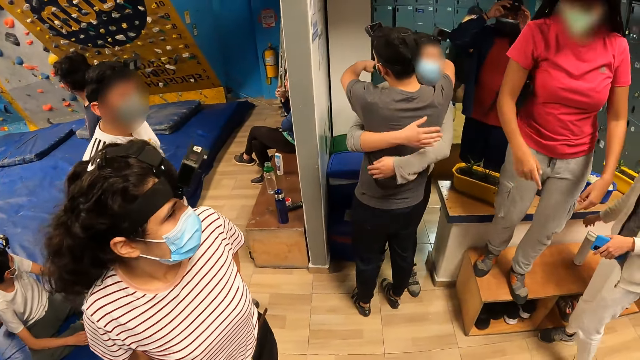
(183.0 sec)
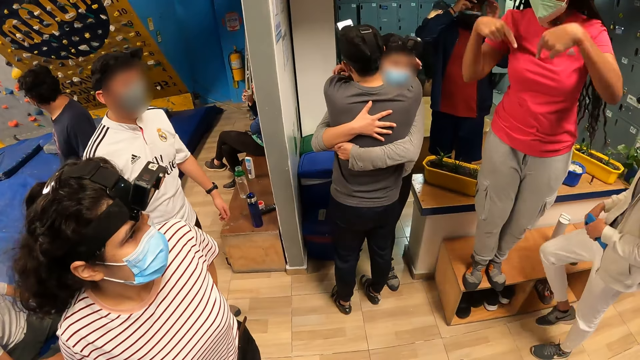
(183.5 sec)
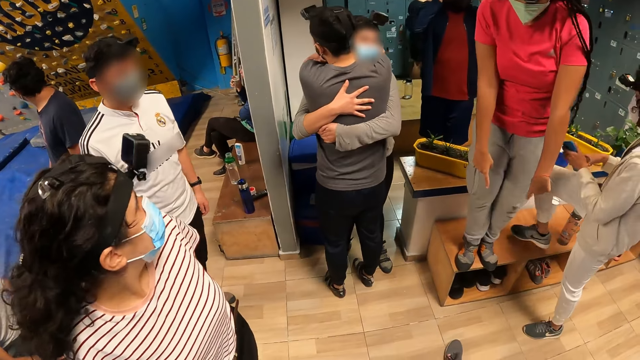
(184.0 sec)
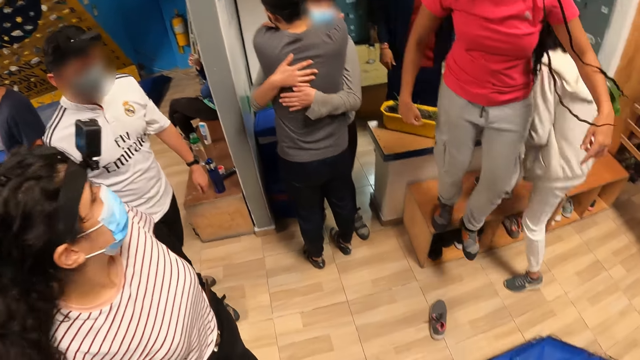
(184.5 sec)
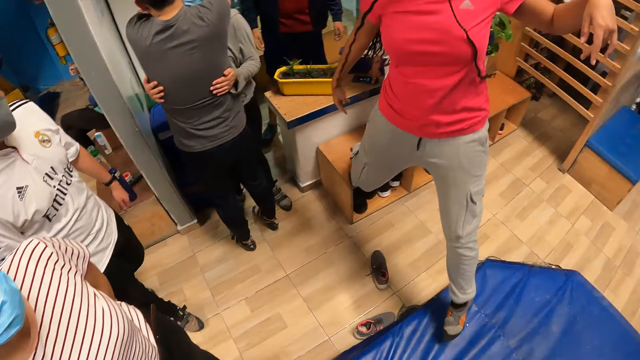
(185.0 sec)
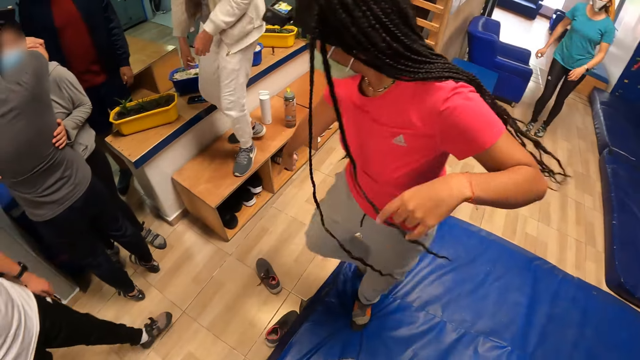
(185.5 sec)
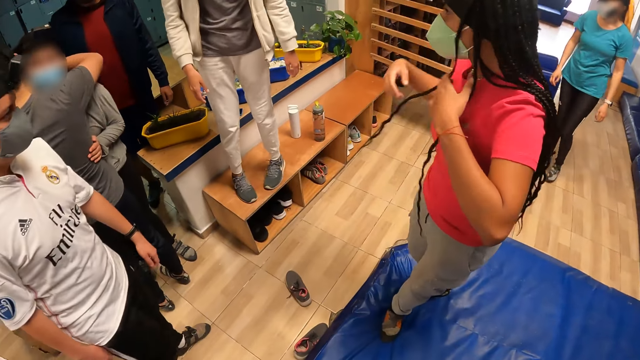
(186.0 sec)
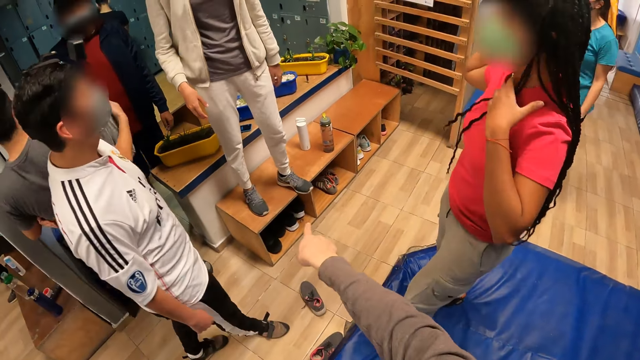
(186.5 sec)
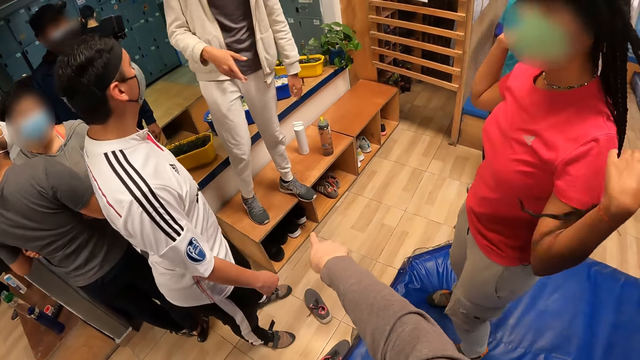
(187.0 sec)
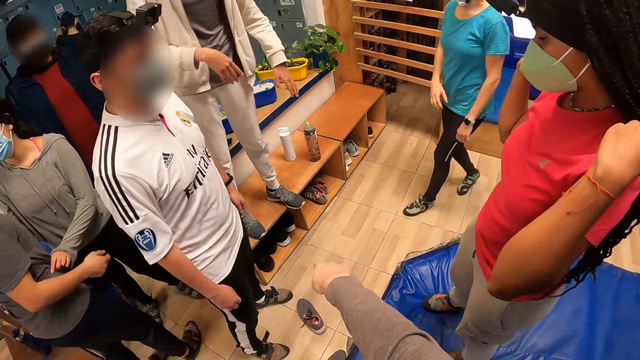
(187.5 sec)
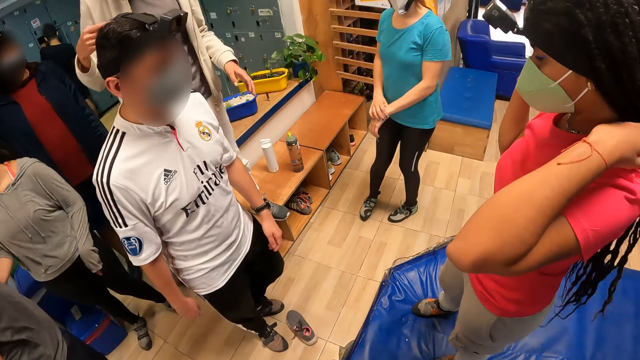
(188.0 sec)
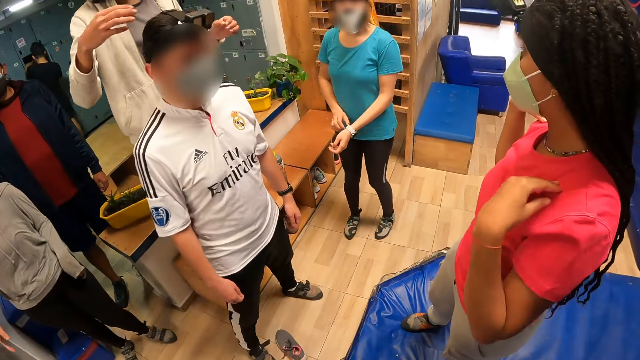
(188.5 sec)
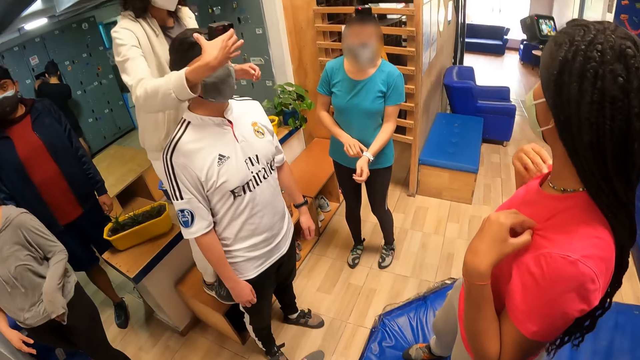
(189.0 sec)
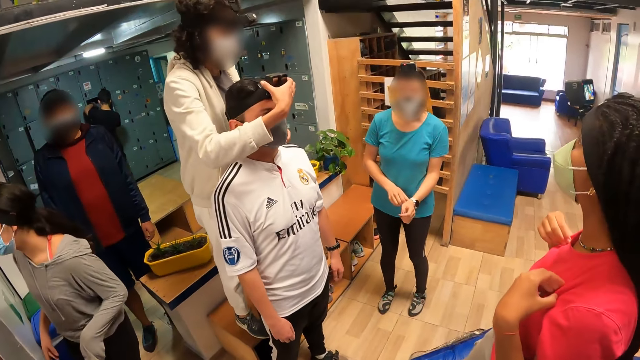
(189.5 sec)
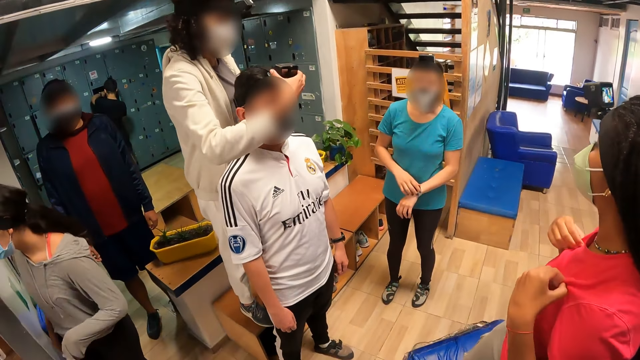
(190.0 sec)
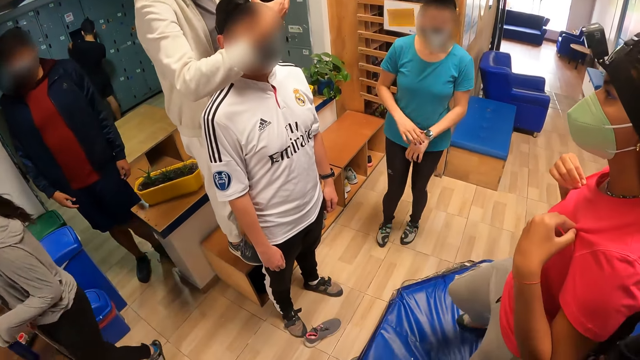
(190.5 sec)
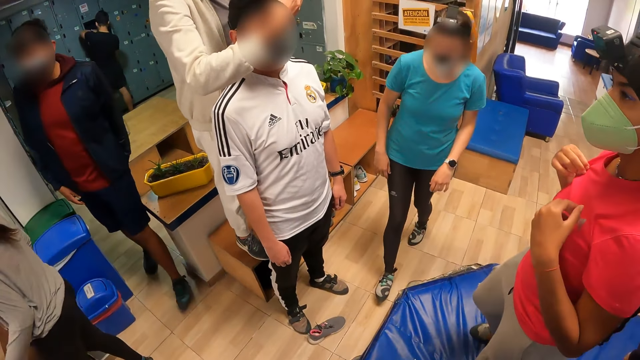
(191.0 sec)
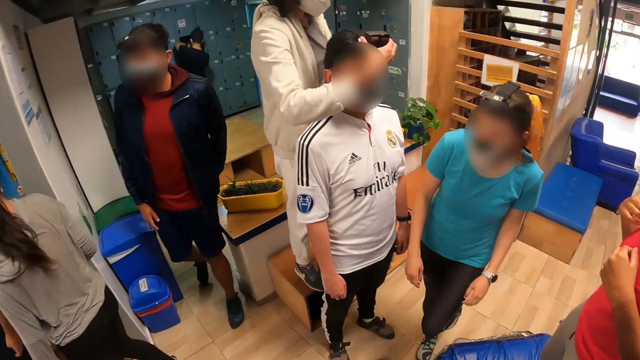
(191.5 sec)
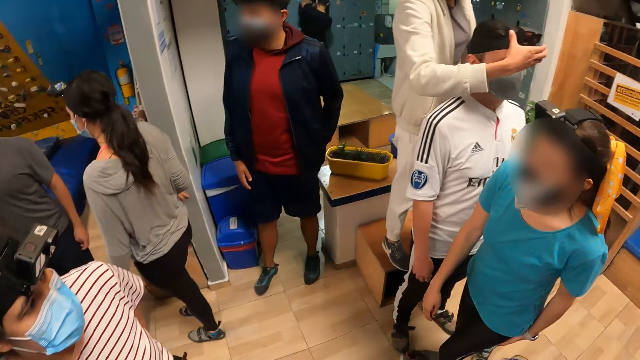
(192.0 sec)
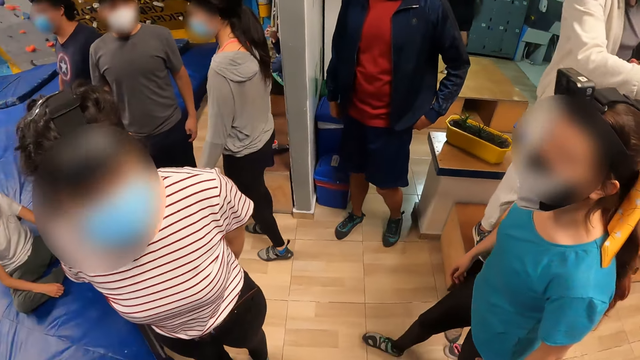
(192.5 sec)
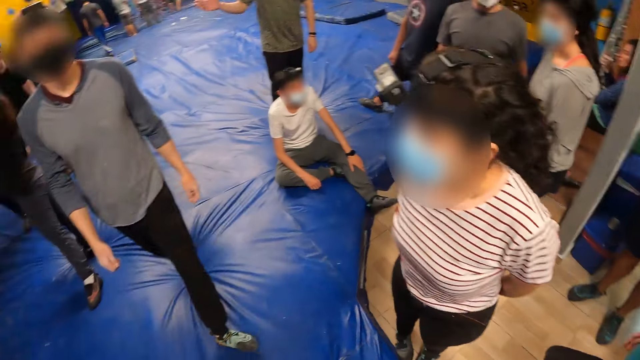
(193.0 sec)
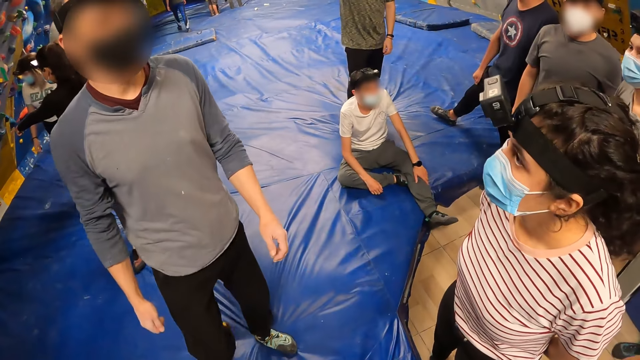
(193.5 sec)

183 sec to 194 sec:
A lady climbs the bench. Another lady comes down from the bench. A third lady walks around. The camera wearer points out. They converse with the first lady. The first lady fixes a camera on a man's head with her right hand. The camera wearer looks around.

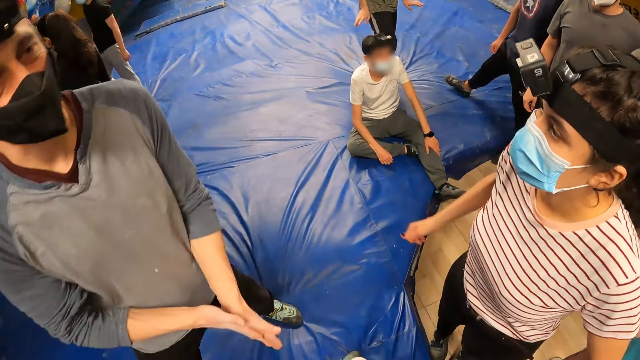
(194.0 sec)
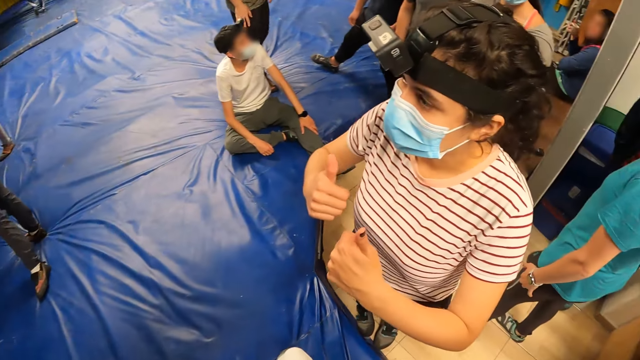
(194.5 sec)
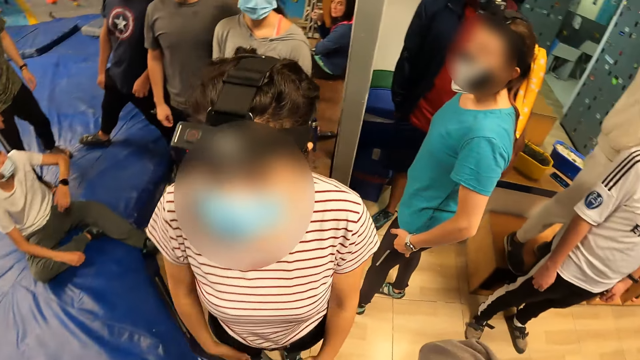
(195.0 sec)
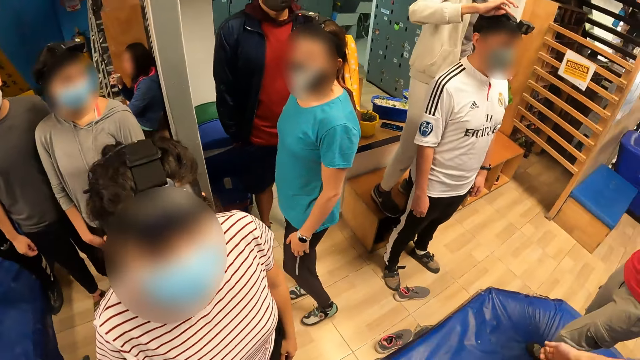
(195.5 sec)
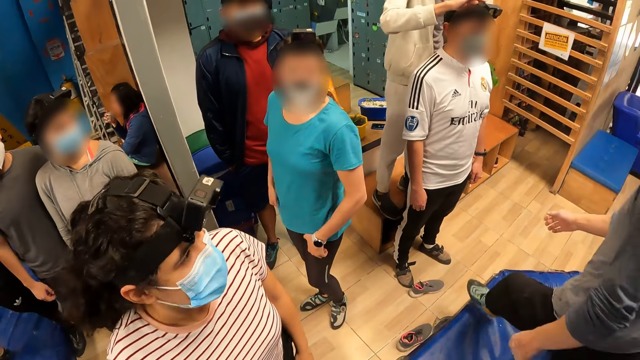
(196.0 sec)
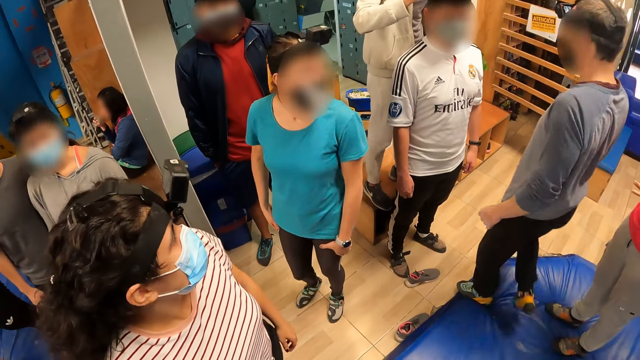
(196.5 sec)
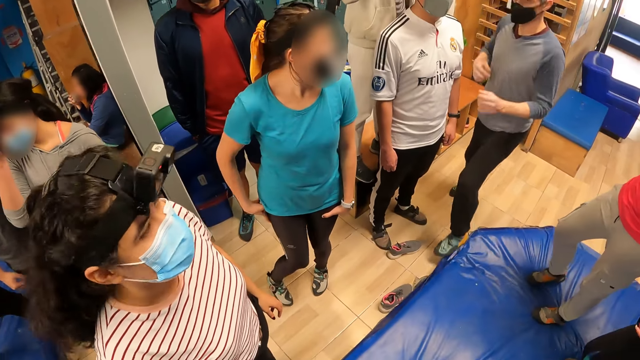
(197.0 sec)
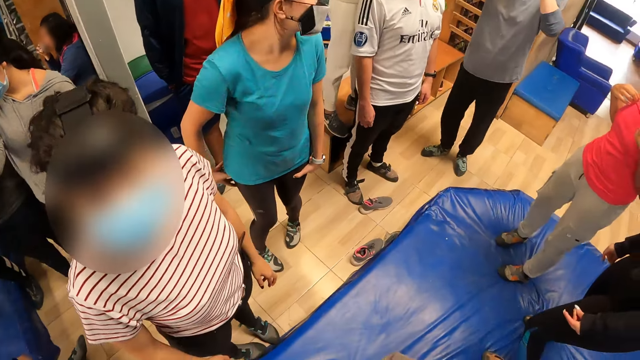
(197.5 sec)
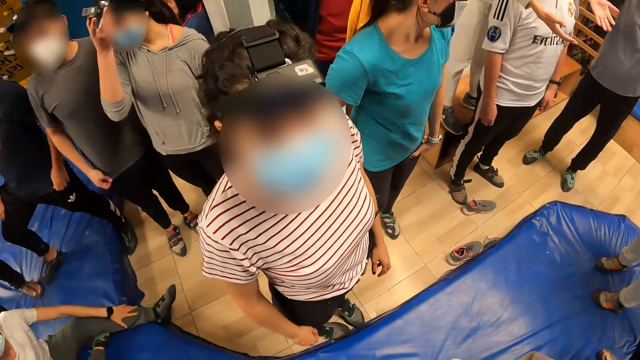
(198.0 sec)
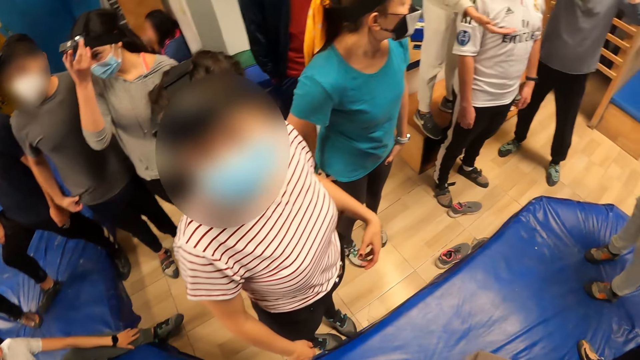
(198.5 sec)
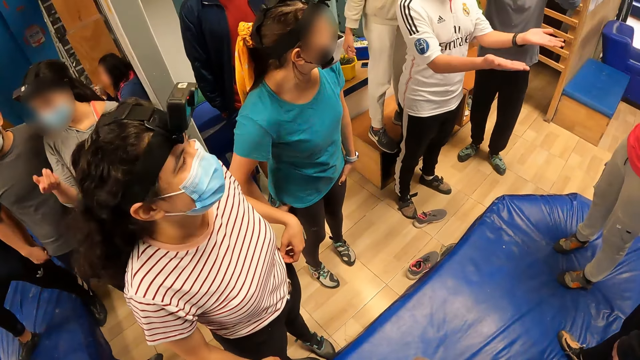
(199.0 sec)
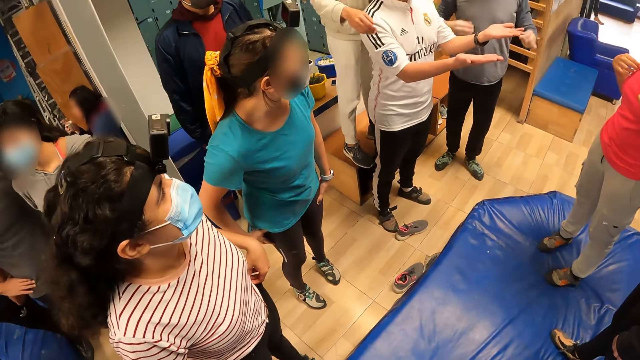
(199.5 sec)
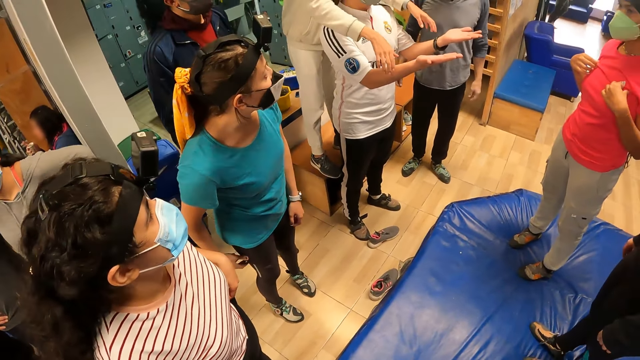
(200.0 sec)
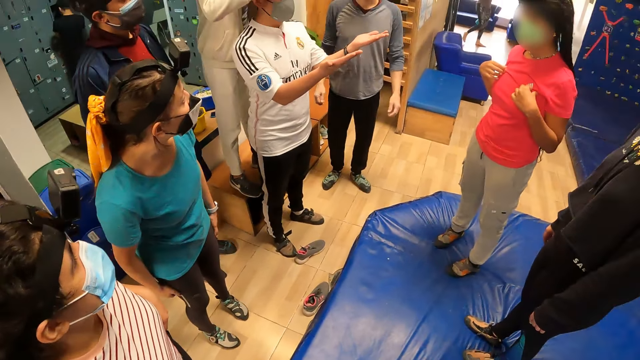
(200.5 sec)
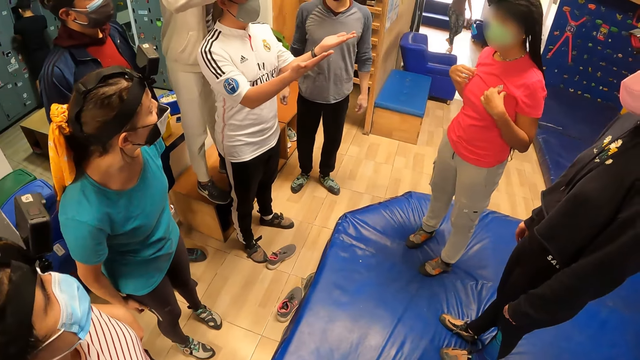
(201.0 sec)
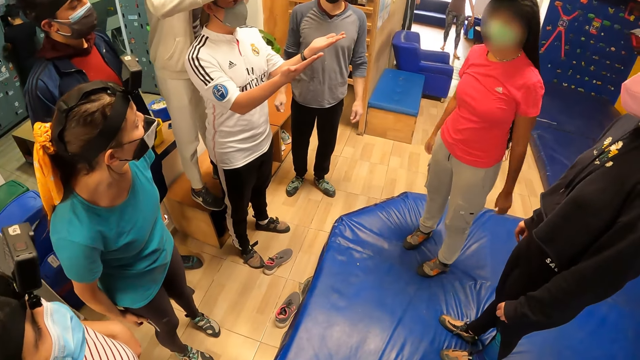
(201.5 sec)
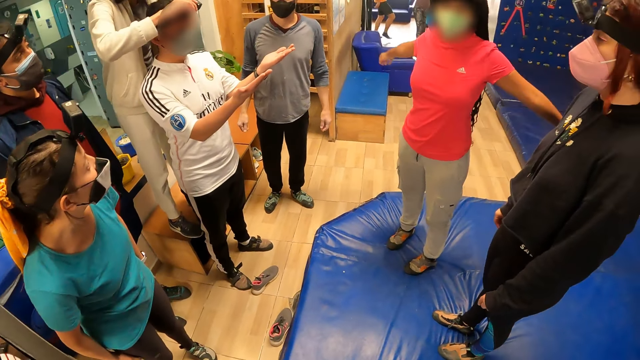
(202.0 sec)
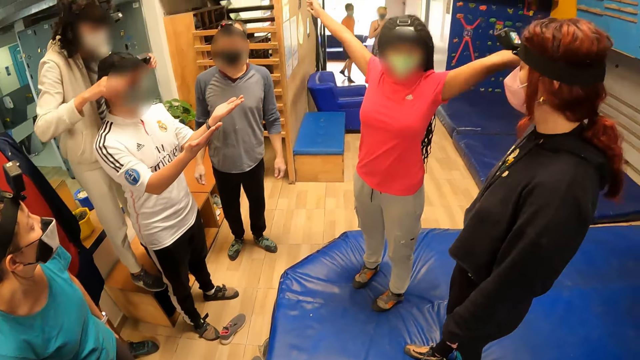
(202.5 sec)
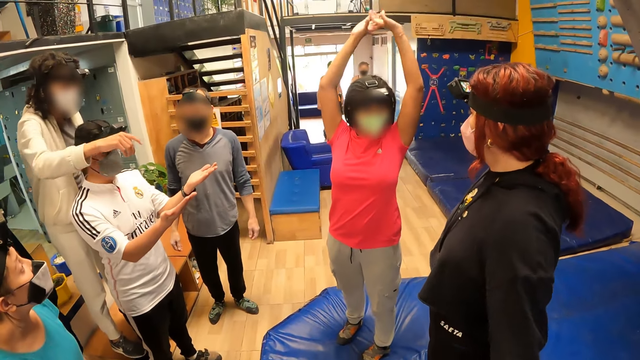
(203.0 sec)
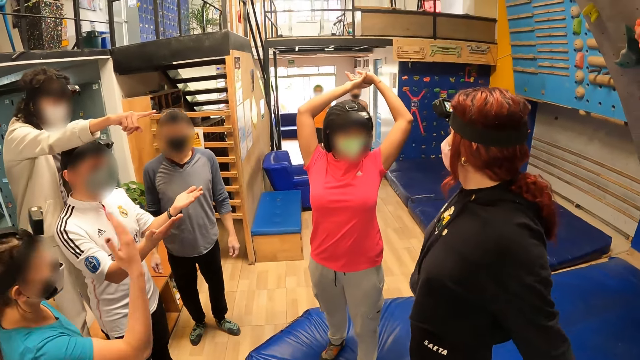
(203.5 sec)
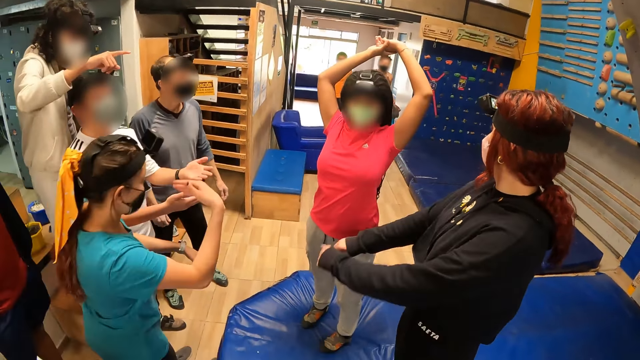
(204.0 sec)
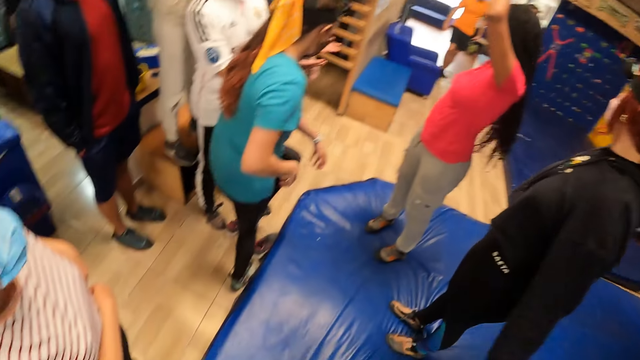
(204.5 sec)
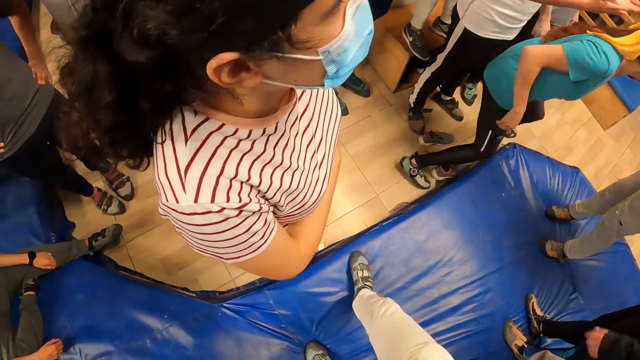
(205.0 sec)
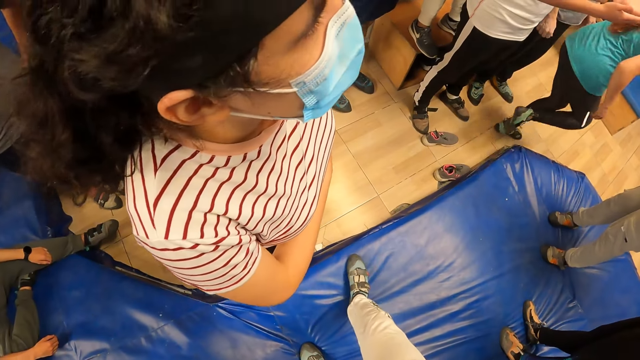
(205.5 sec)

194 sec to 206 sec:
A lady moves hands. The camera wearer looks around. A man opens his palms.
